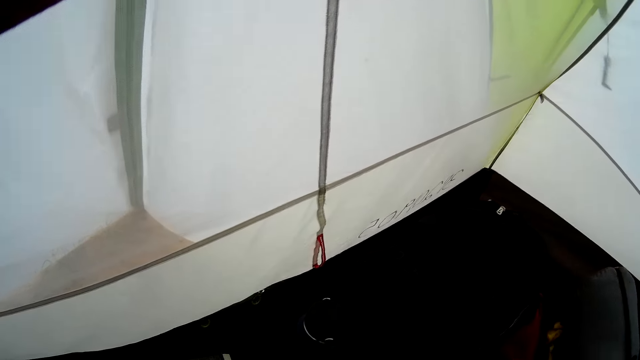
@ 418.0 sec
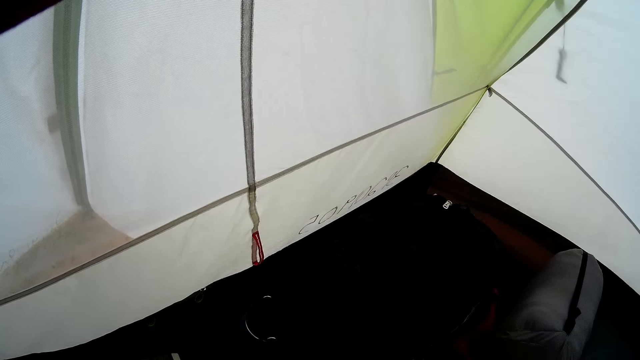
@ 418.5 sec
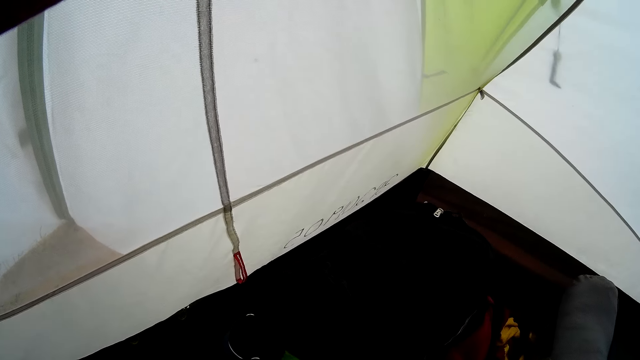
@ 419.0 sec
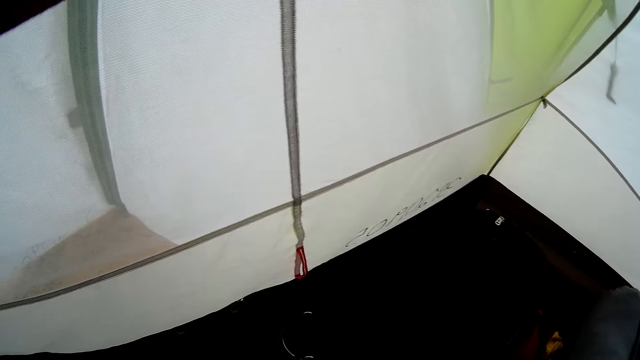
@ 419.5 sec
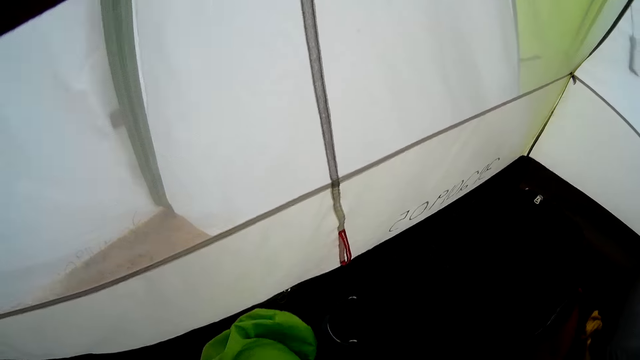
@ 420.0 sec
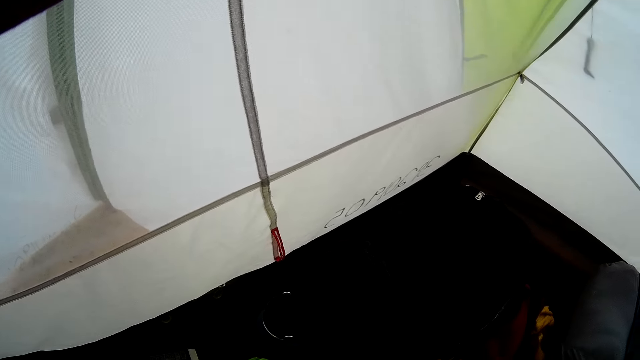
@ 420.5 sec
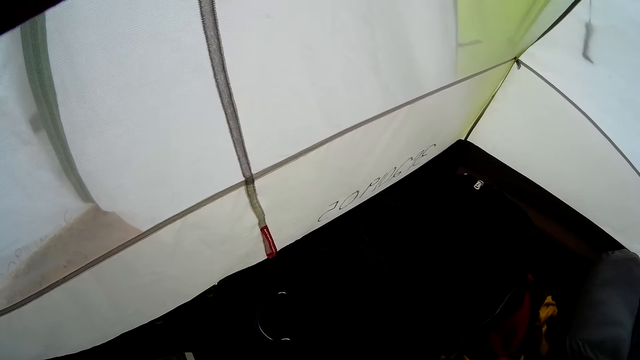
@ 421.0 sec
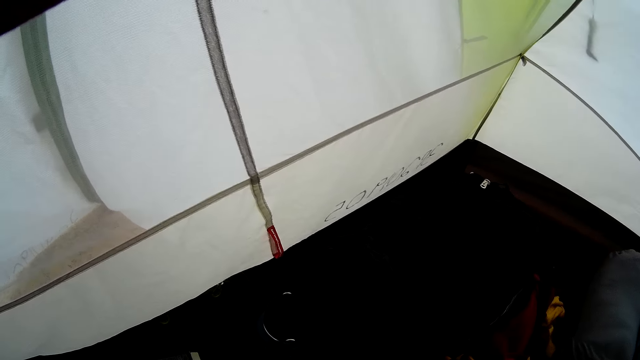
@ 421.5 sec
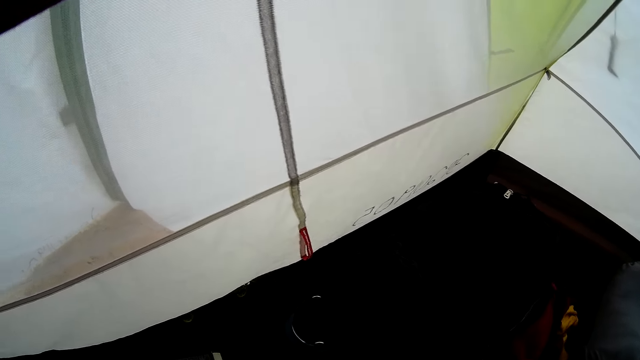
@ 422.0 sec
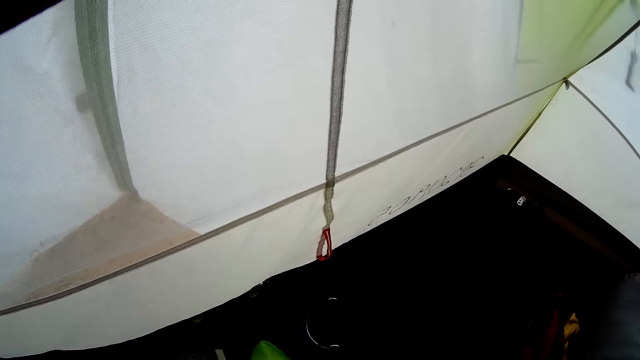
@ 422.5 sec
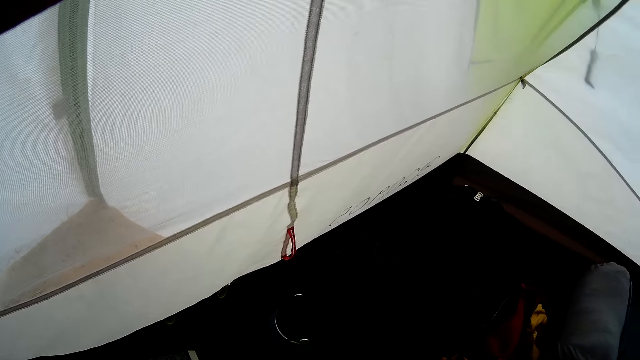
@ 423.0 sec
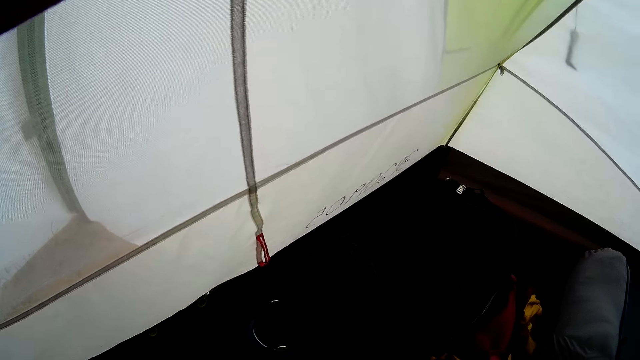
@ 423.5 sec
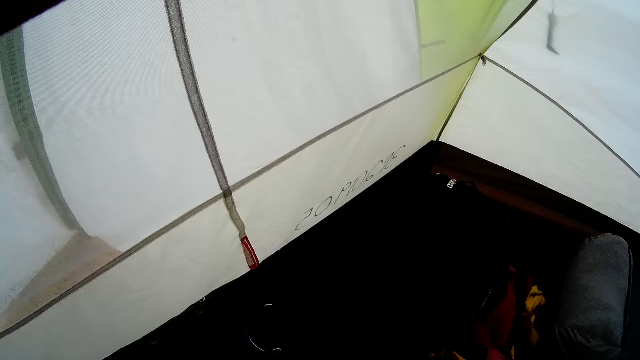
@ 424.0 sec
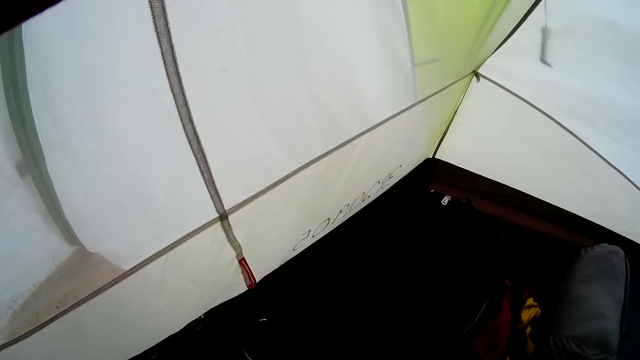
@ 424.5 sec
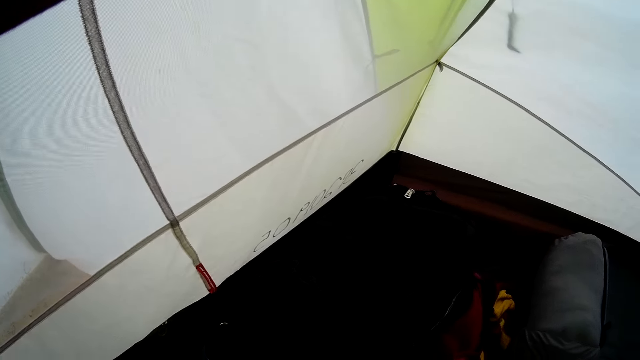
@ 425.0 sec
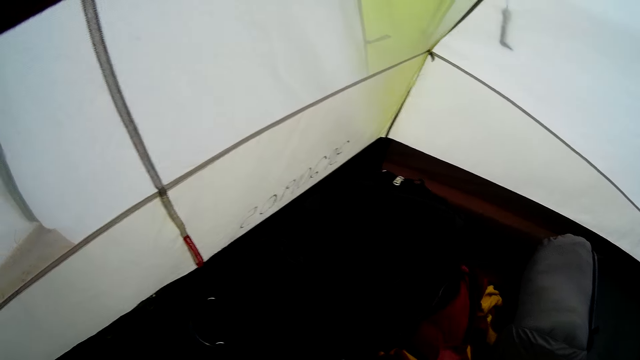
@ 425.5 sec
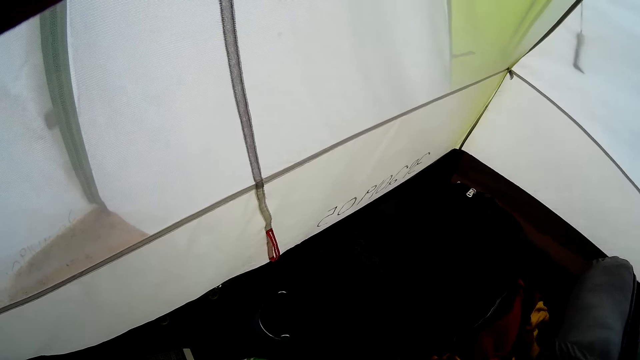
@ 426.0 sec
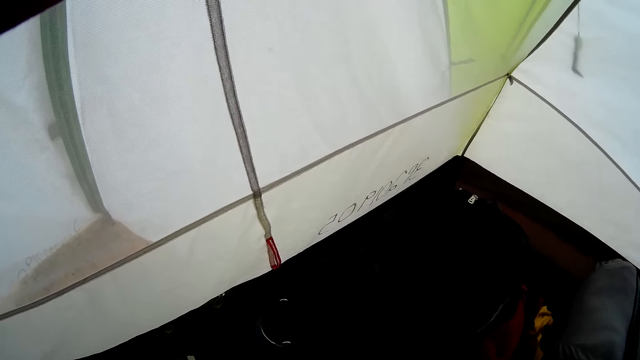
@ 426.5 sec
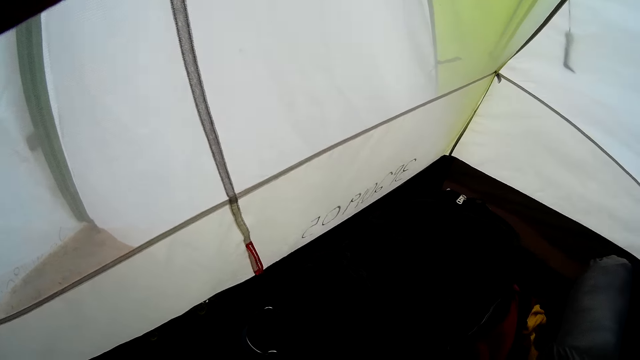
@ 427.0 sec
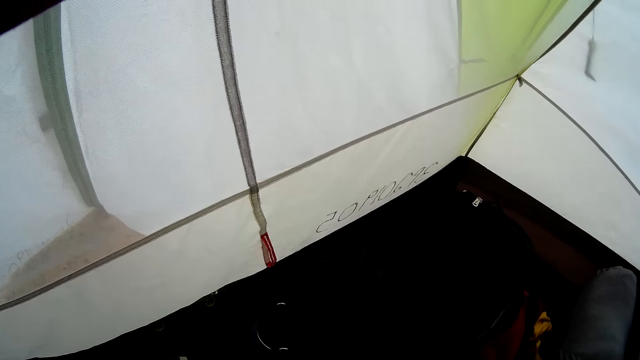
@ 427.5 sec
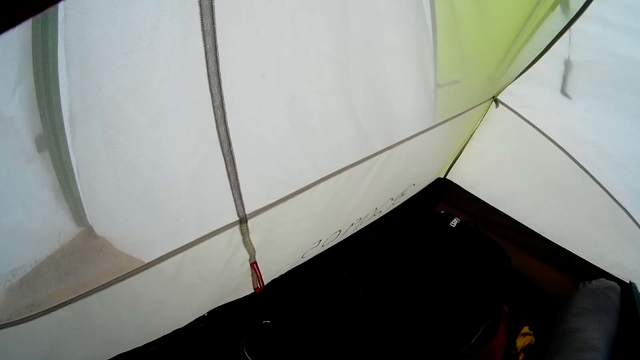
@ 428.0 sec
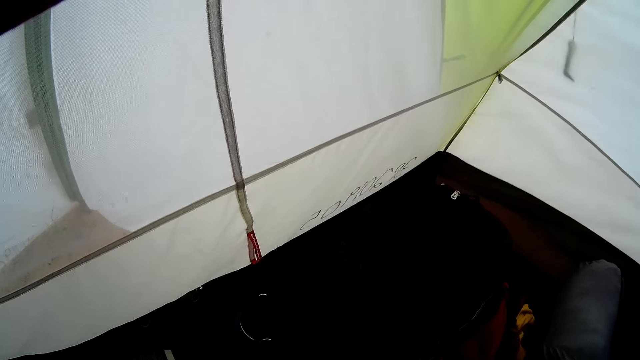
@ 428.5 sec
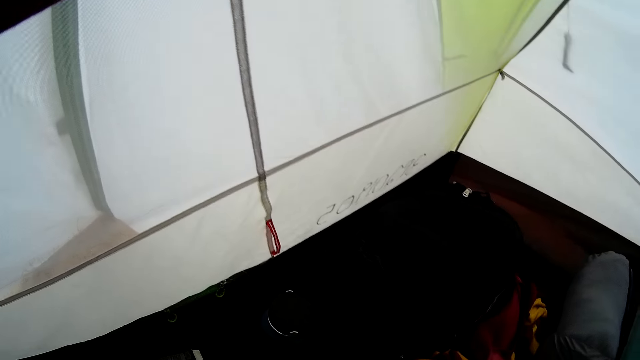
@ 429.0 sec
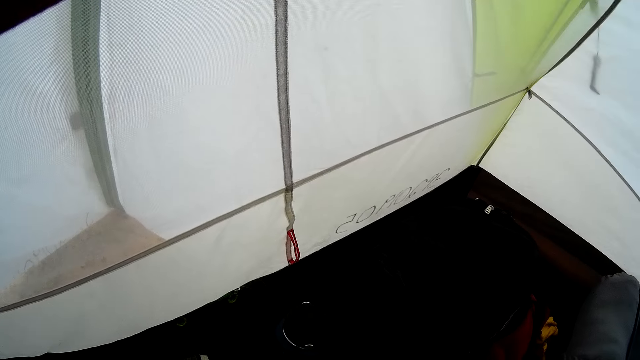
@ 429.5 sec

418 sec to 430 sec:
A person moves the bag. The camera wearer looks around. They move the green bag.

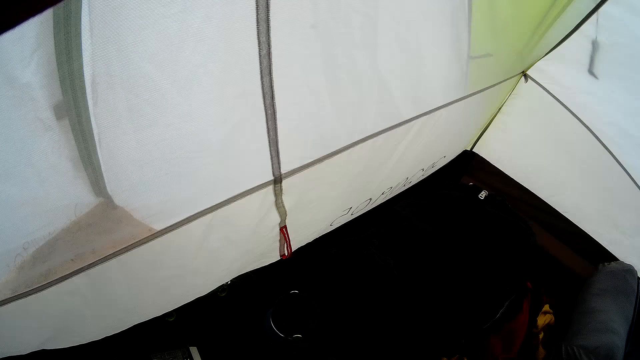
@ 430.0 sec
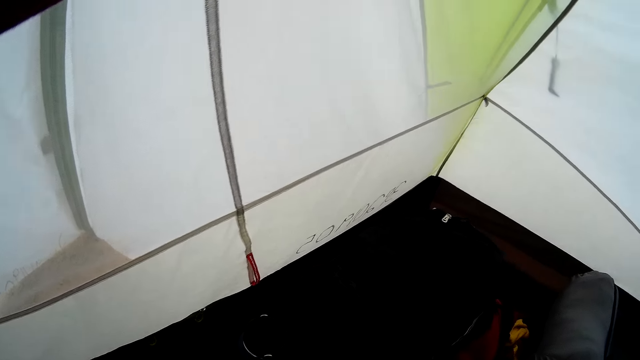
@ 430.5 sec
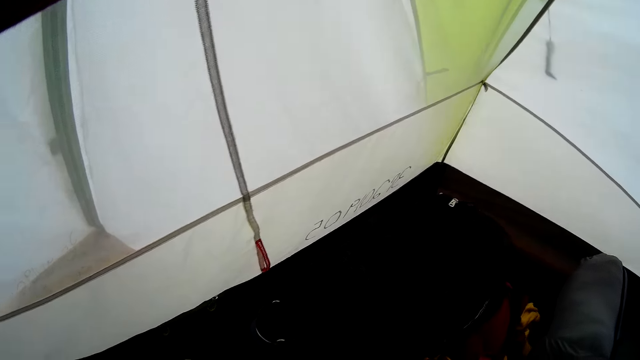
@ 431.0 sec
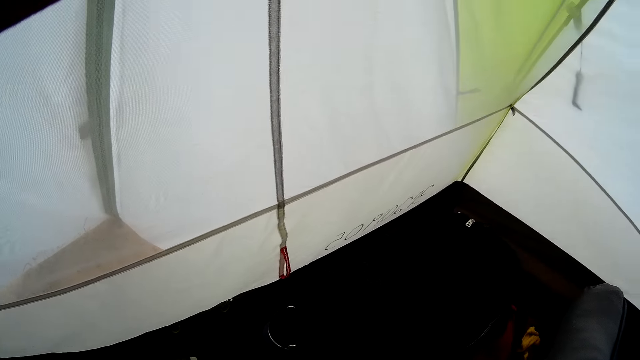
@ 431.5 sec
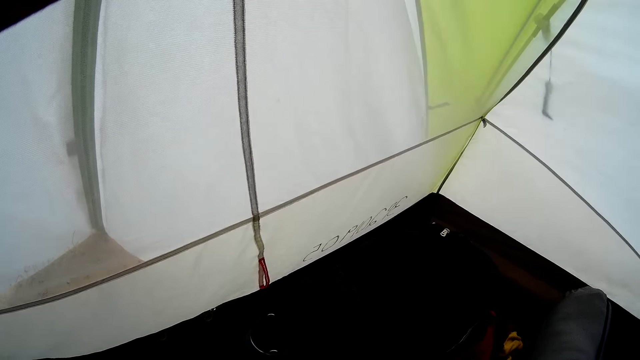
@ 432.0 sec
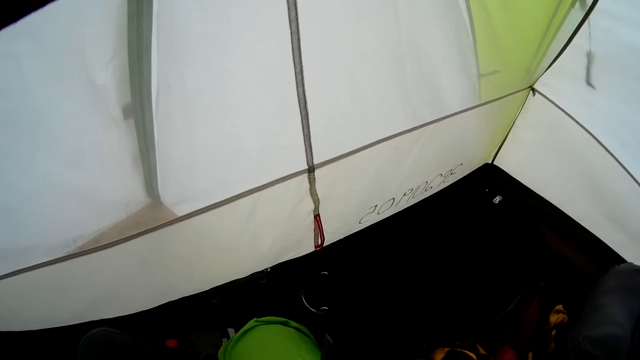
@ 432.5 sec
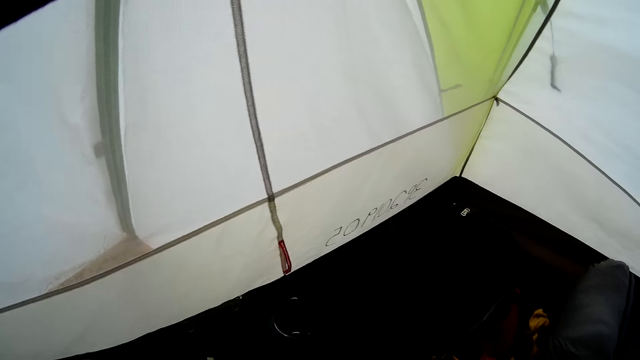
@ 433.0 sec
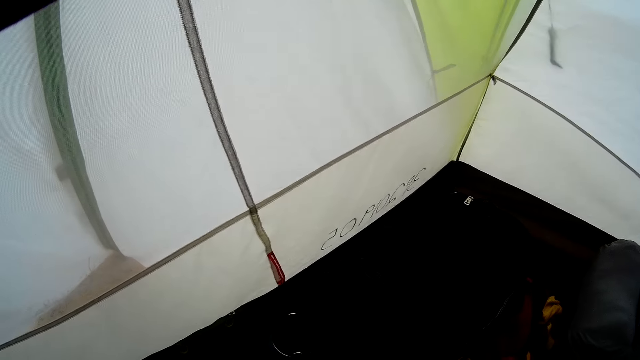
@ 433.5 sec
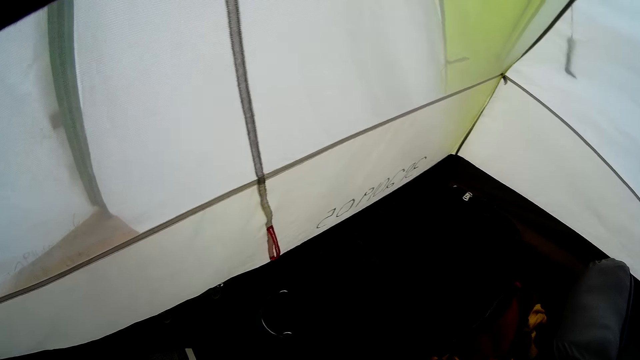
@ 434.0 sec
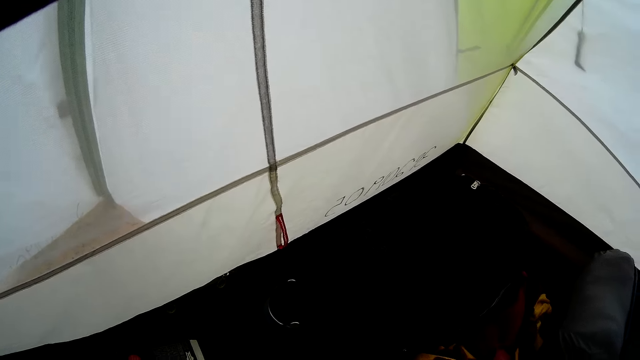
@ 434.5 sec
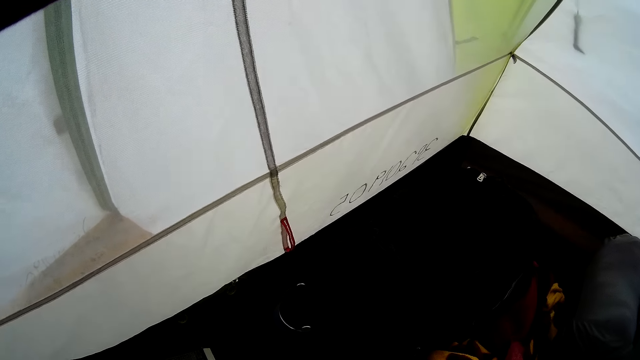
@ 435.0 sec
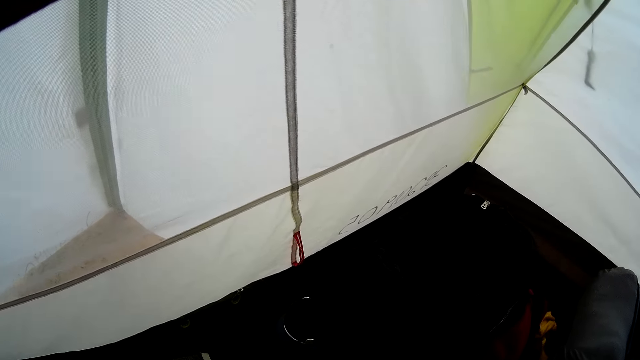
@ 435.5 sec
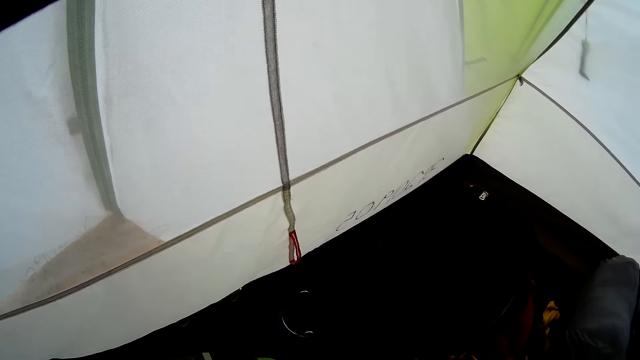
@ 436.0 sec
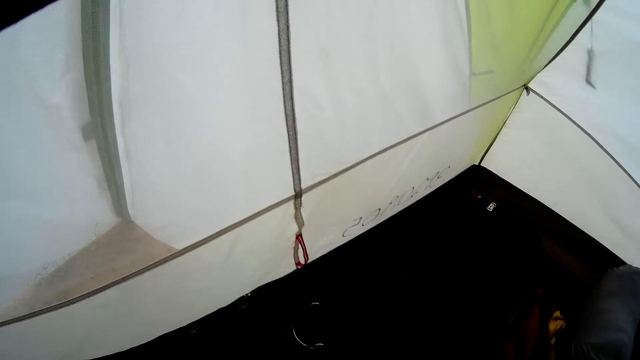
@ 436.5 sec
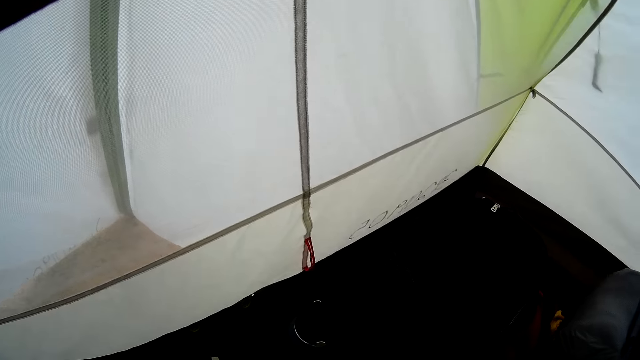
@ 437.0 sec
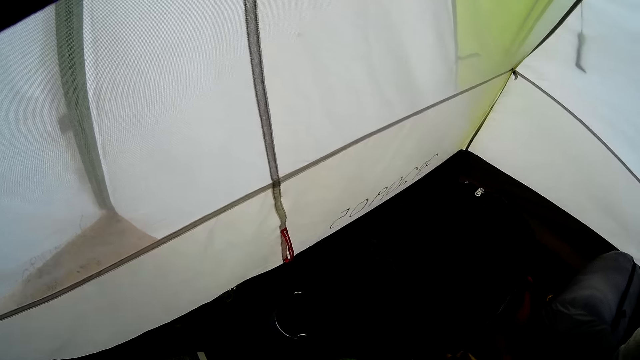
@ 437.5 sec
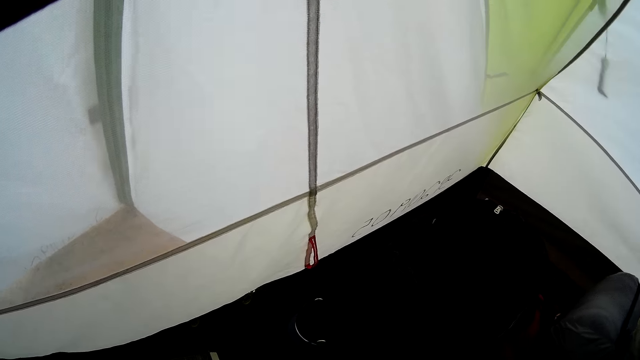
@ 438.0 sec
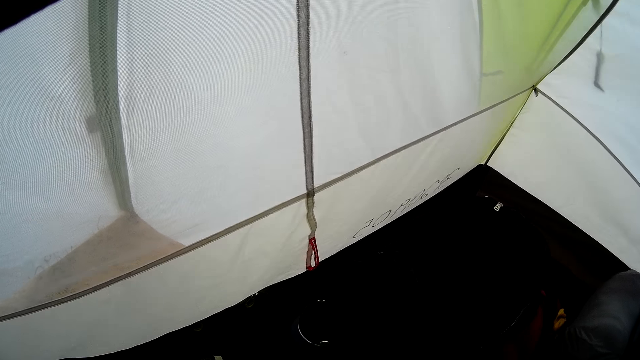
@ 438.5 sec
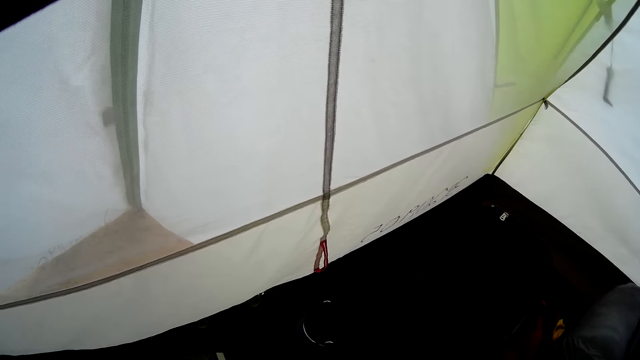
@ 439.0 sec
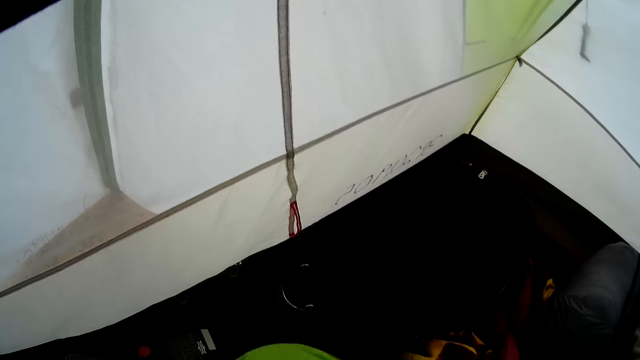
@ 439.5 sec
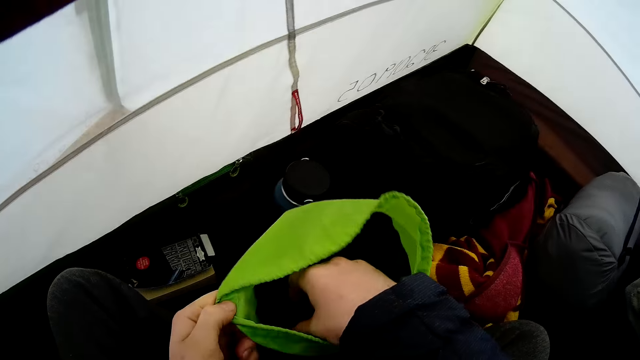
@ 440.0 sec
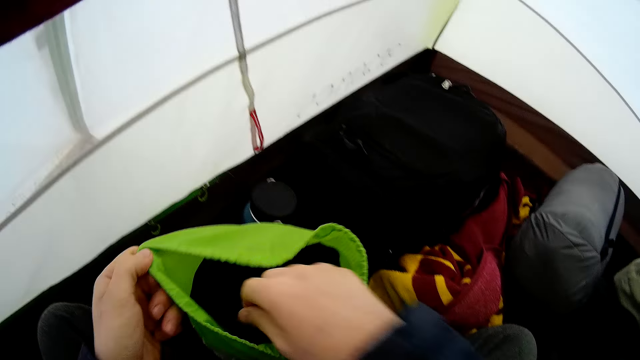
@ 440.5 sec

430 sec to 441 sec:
The camera wearer moves the green bag. A person moves the bag.
